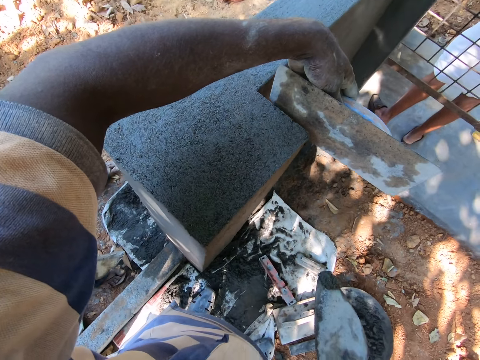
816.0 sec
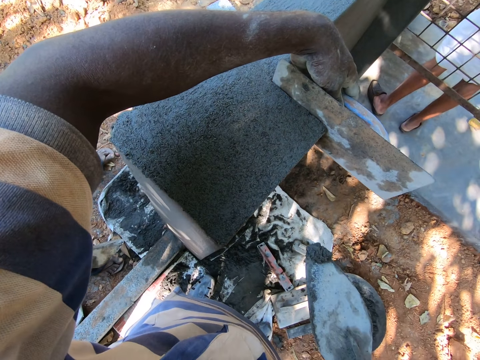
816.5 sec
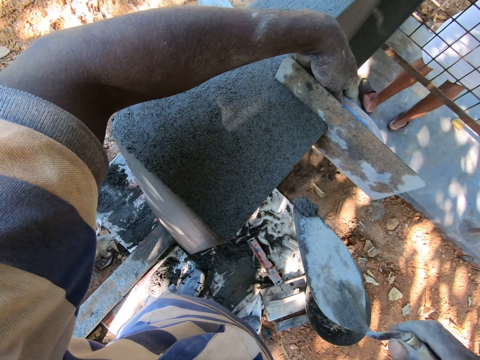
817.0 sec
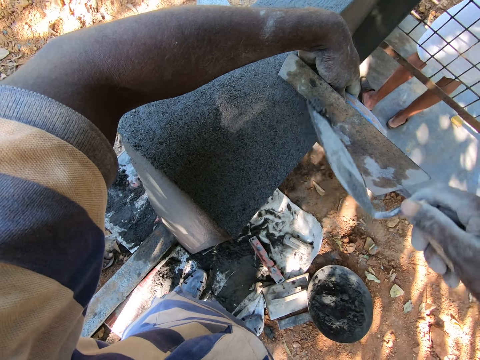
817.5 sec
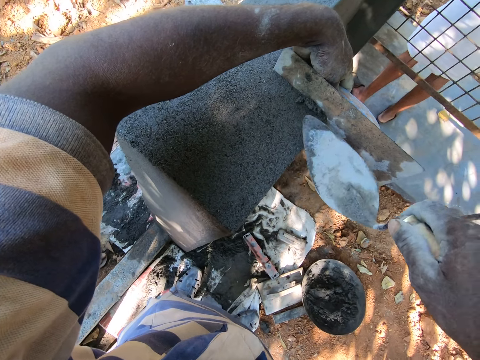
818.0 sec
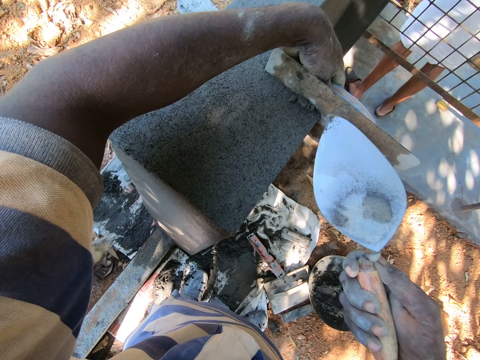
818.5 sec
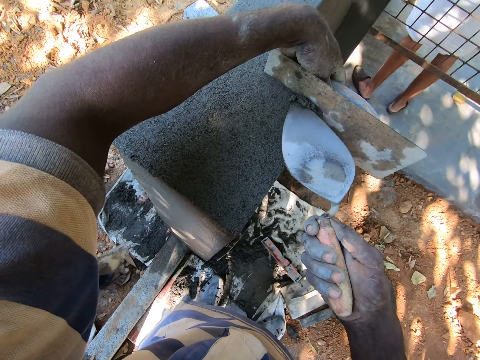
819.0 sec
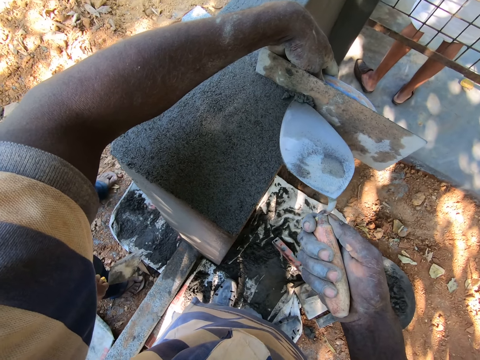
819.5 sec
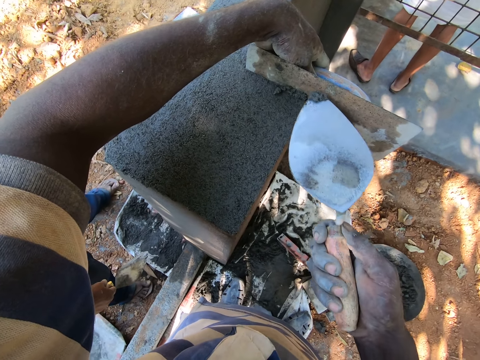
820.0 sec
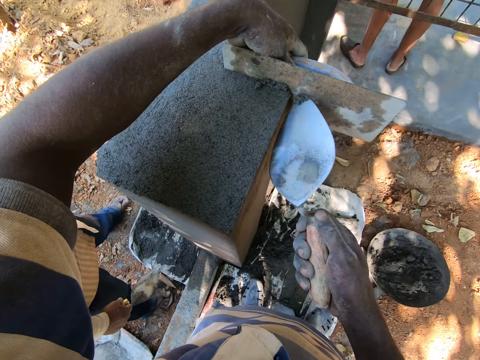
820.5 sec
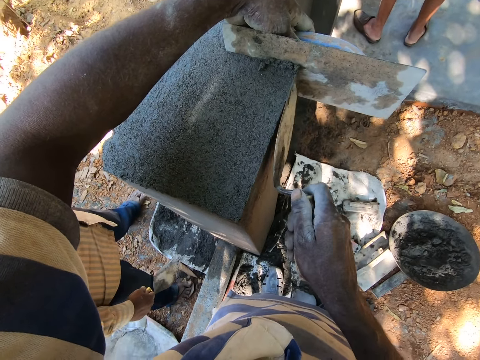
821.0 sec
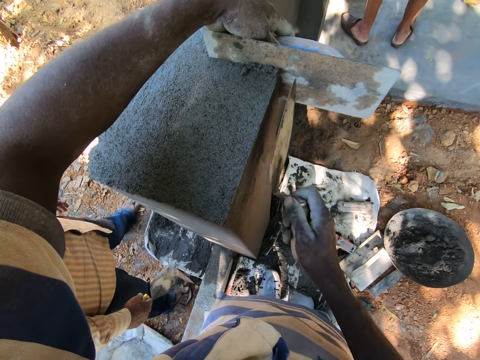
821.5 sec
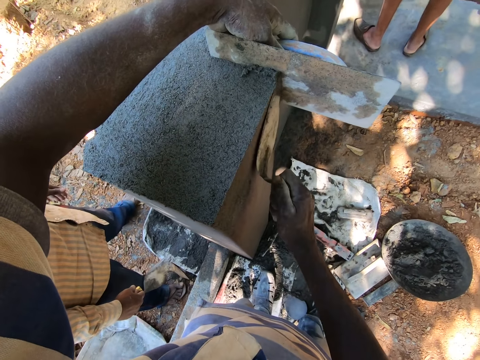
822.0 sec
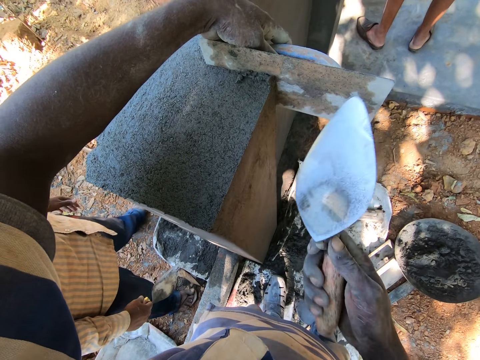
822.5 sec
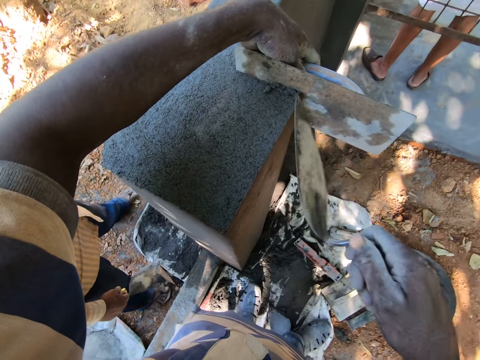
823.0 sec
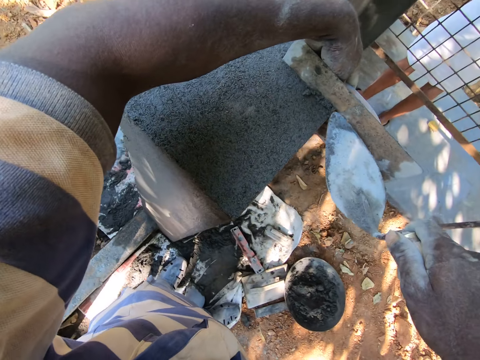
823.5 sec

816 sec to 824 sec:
The camera wearer levels the wall with the levelling trowel in his left hand. He plasters the wall with the cement mixture in the hand trowel in his right hand.

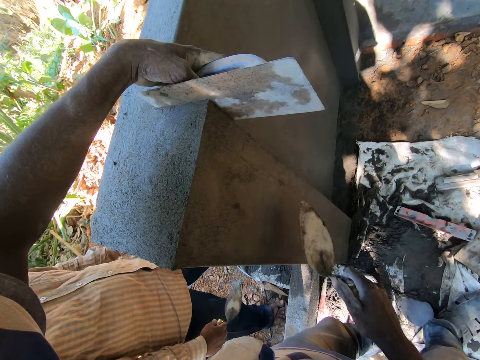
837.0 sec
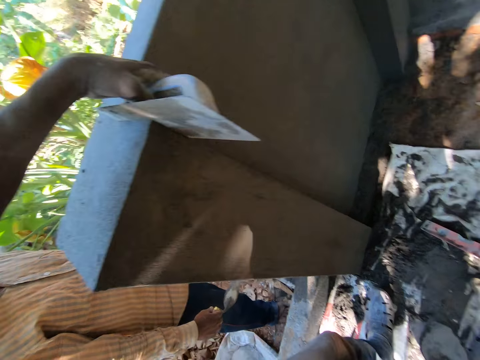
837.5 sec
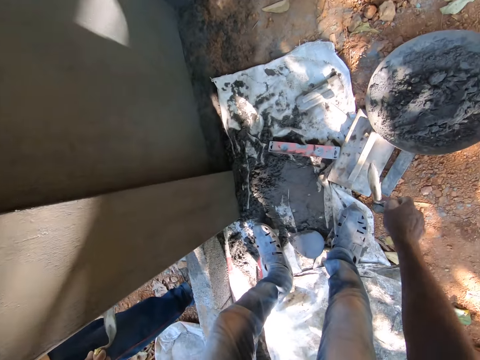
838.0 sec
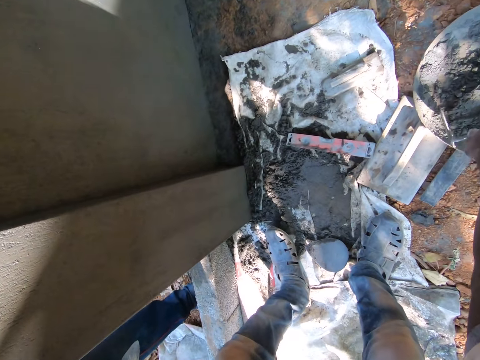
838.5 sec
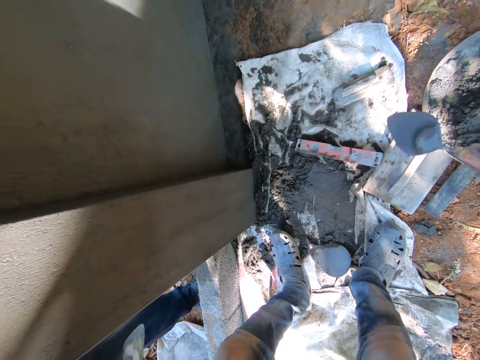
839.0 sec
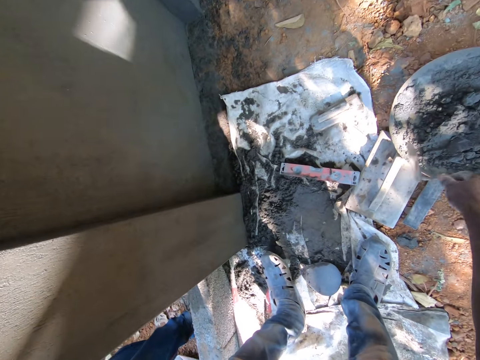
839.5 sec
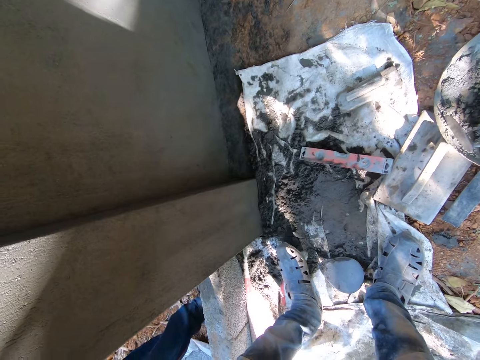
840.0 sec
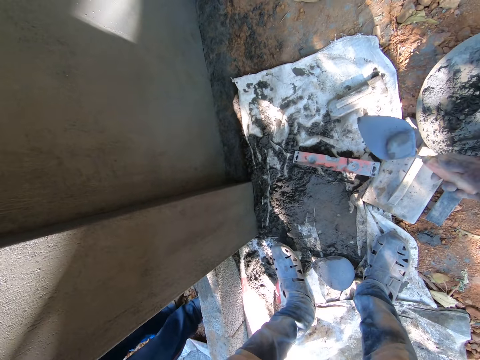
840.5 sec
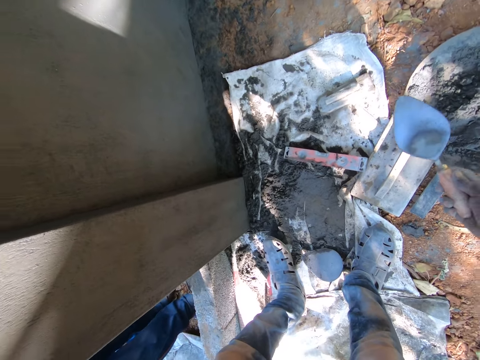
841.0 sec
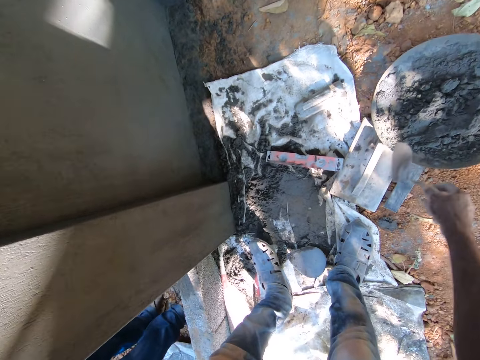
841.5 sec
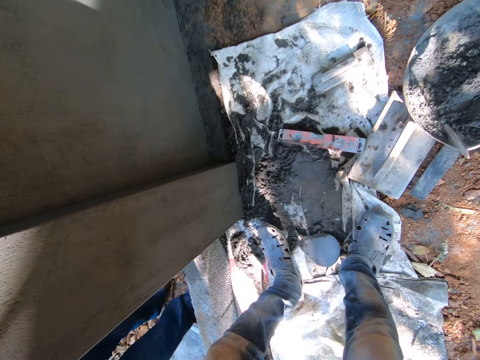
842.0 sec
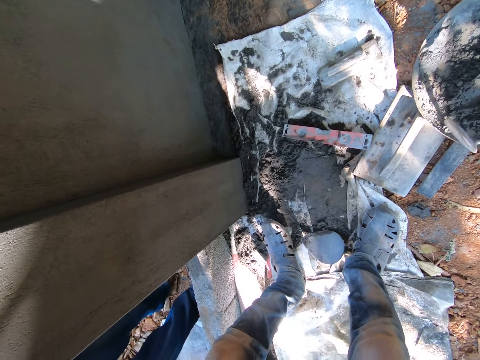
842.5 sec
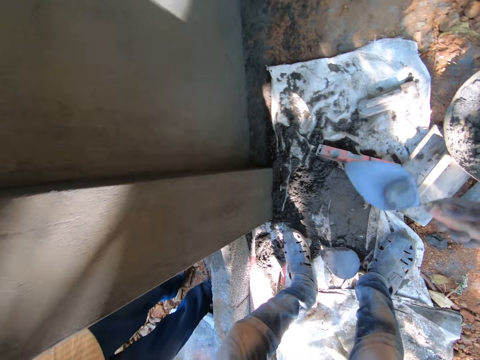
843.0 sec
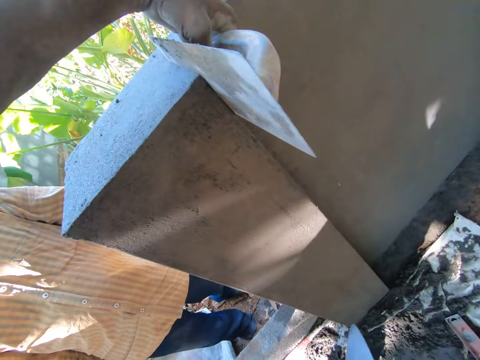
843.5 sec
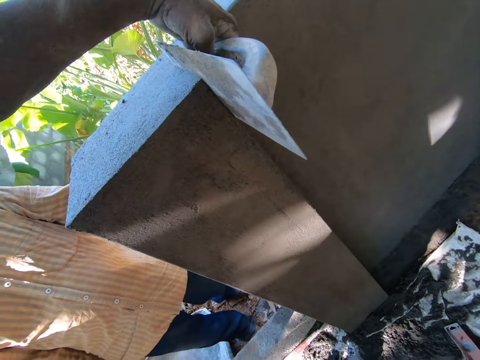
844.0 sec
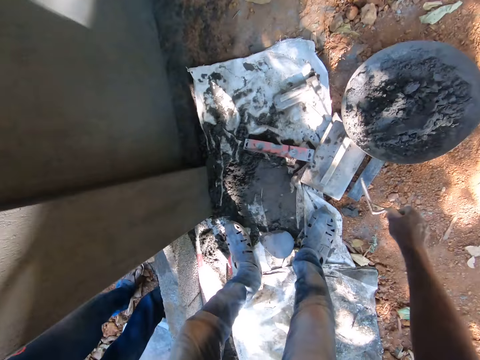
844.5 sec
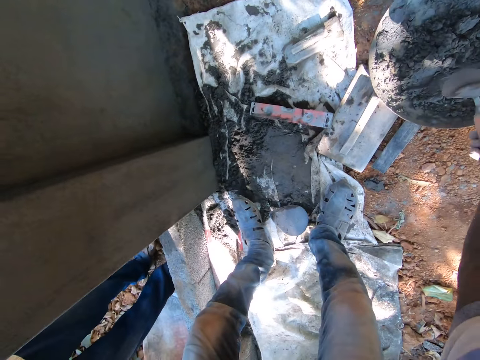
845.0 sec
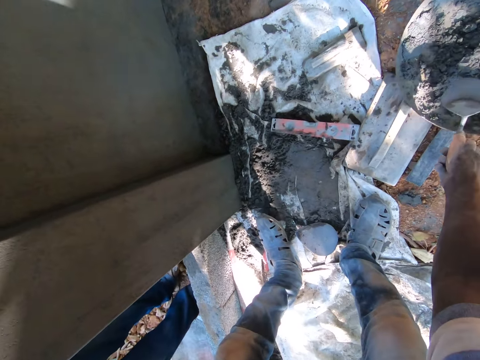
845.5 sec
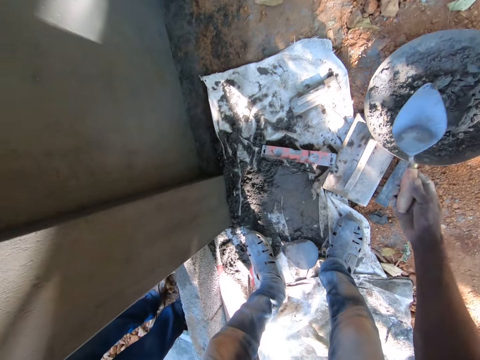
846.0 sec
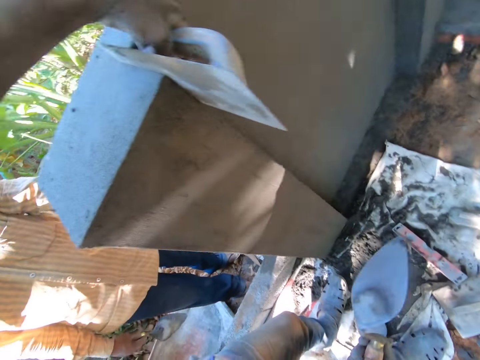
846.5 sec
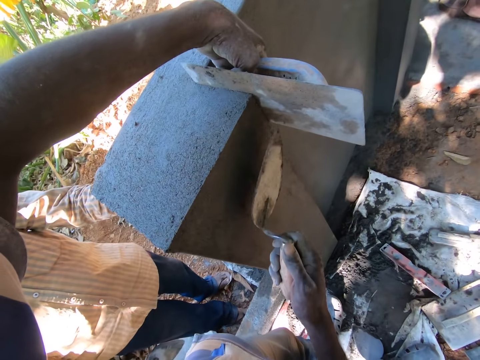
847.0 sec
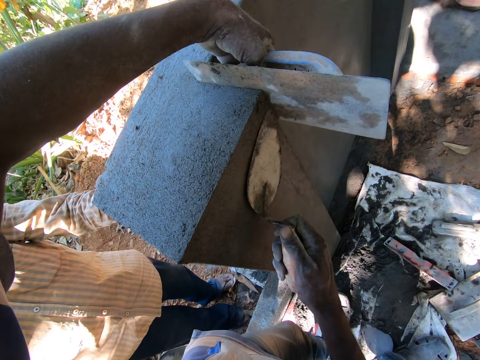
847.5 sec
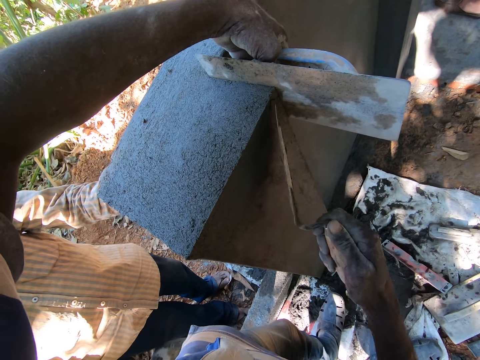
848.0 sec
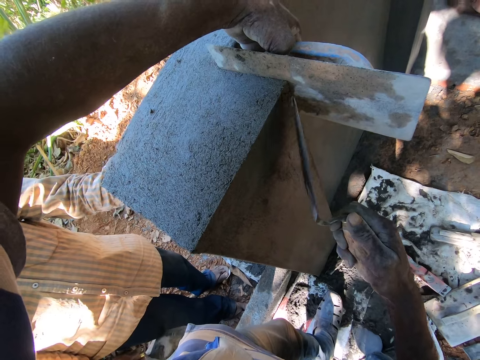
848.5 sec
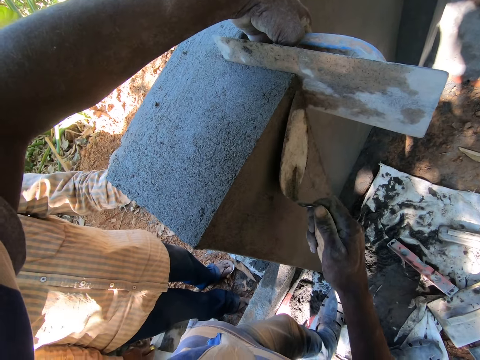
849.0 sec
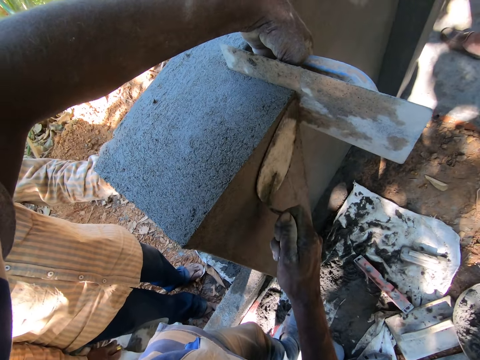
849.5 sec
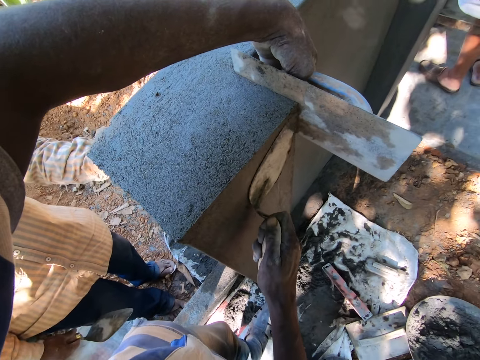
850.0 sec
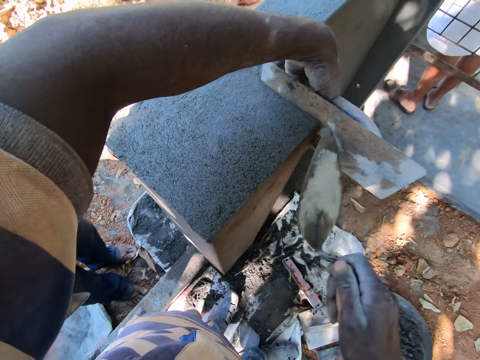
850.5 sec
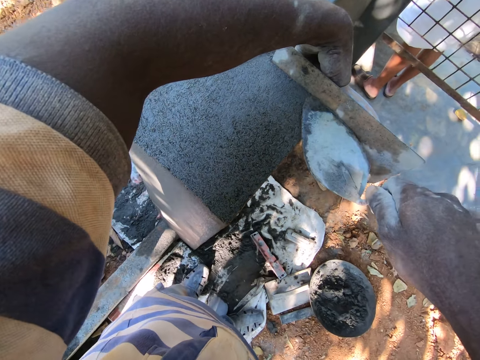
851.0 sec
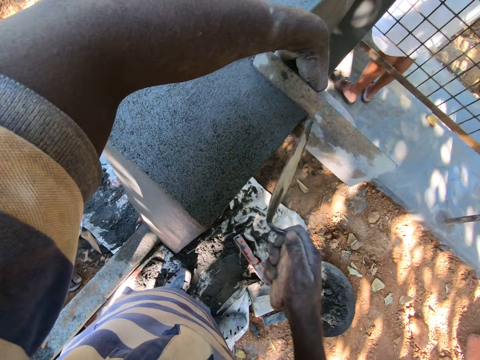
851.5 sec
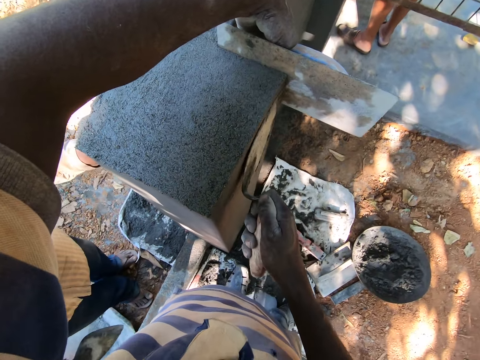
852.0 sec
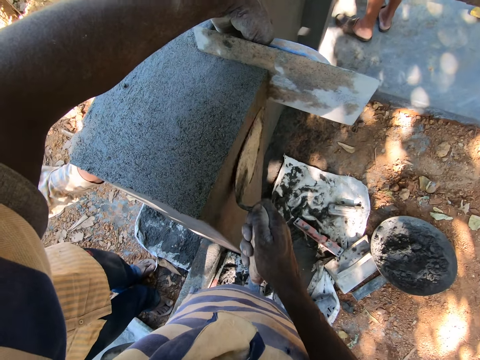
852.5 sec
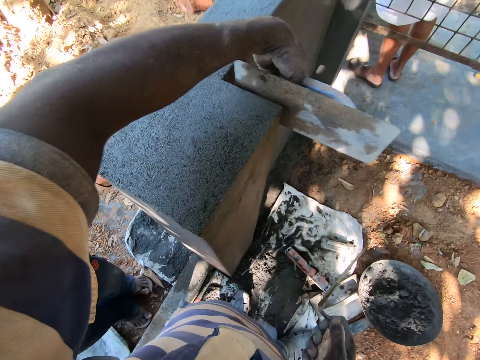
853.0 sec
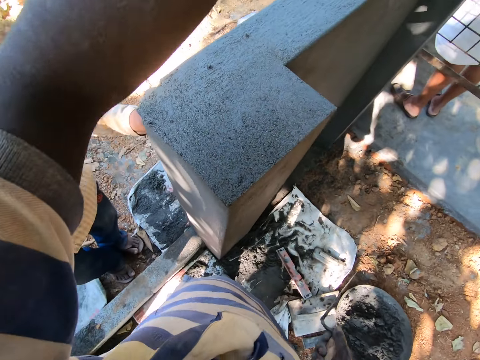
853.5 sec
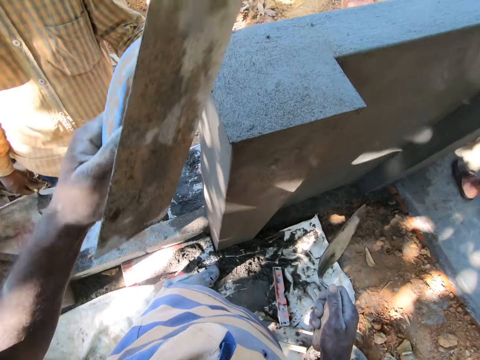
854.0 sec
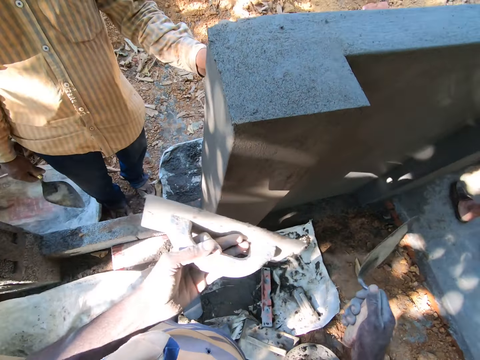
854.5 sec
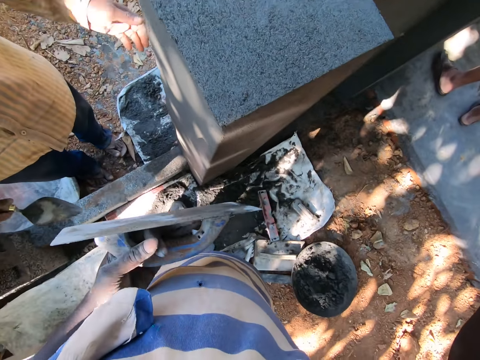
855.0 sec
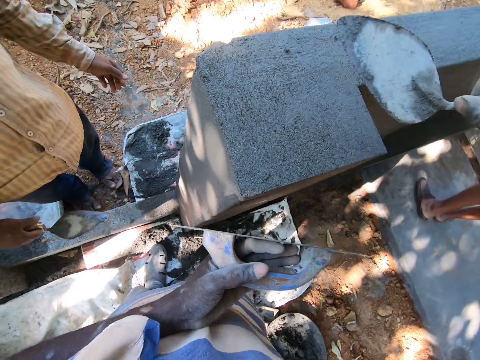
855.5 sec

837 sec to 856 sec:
The camera wearer takes cement from the pan on the floor with the hand trowel in his right hand. He does this repeatedly. He converses with a man. He takes cement from the pan on the floor with the hand trowel in his right hand. He cements the wall with the plastering trowel in his right hand.
